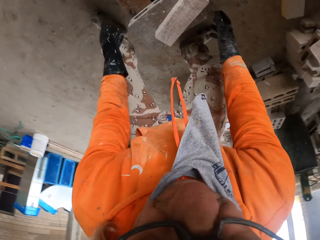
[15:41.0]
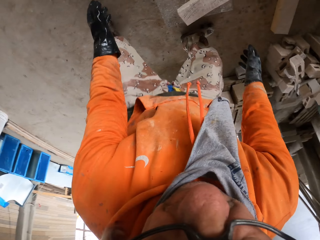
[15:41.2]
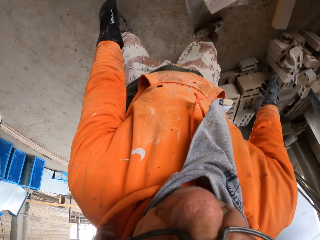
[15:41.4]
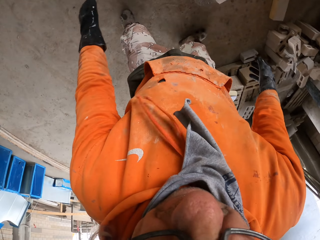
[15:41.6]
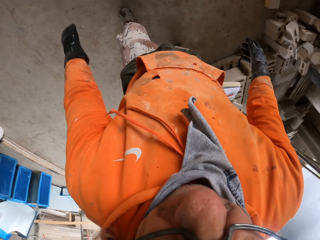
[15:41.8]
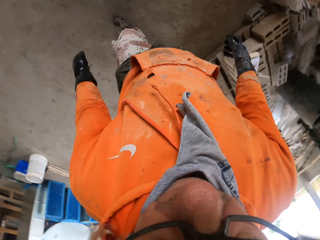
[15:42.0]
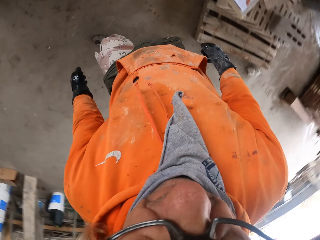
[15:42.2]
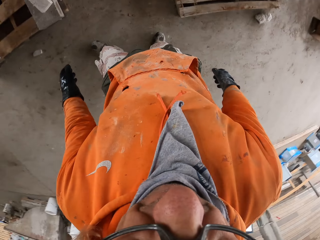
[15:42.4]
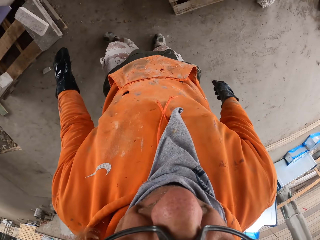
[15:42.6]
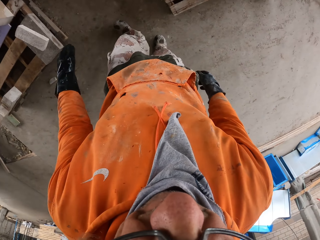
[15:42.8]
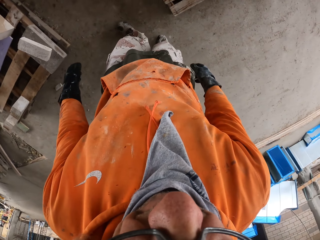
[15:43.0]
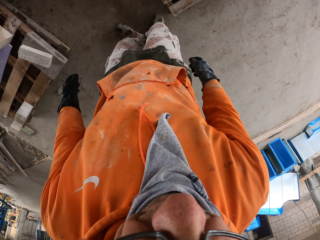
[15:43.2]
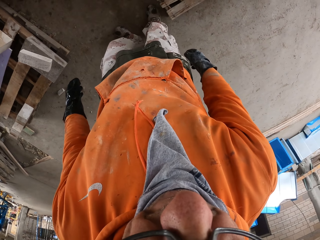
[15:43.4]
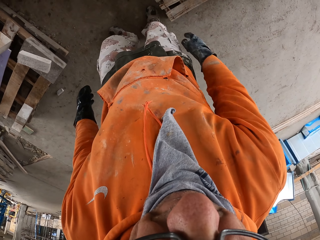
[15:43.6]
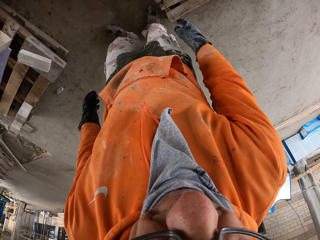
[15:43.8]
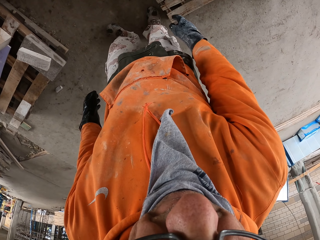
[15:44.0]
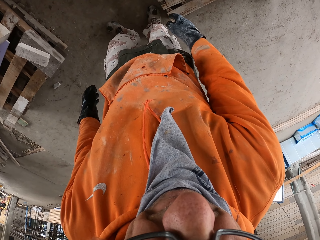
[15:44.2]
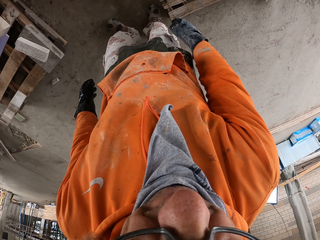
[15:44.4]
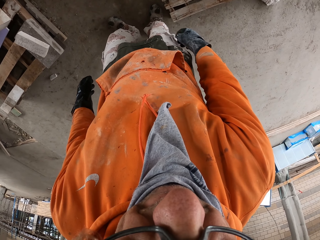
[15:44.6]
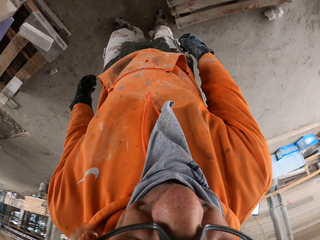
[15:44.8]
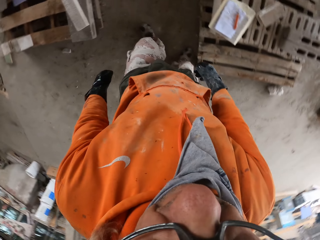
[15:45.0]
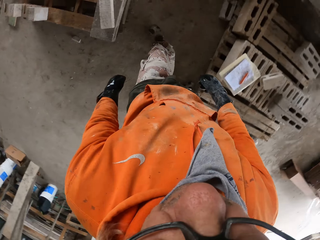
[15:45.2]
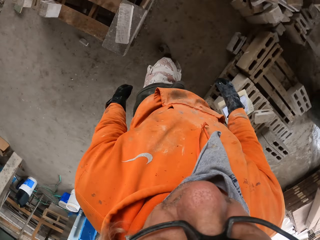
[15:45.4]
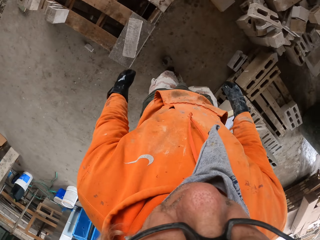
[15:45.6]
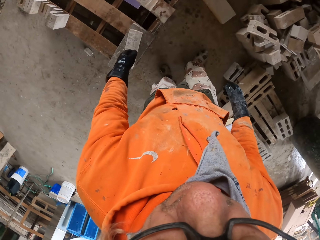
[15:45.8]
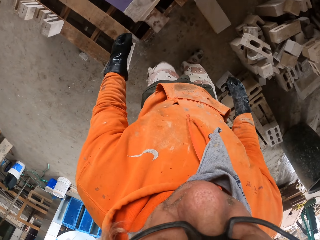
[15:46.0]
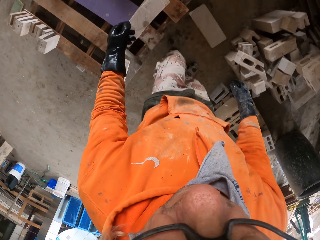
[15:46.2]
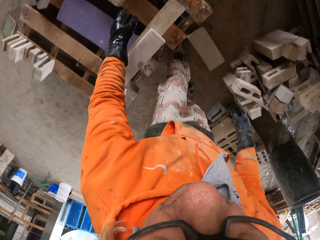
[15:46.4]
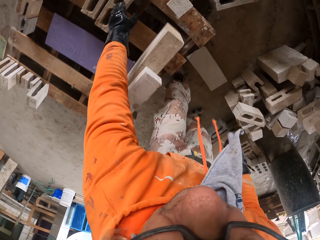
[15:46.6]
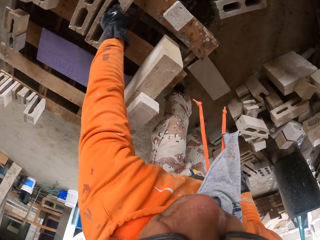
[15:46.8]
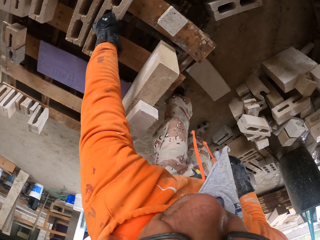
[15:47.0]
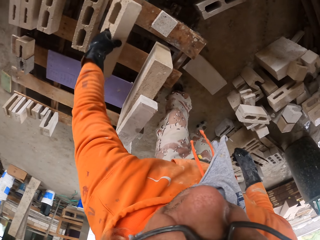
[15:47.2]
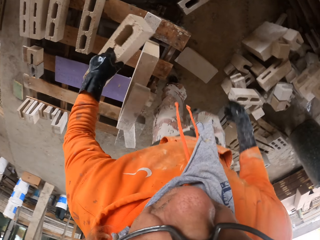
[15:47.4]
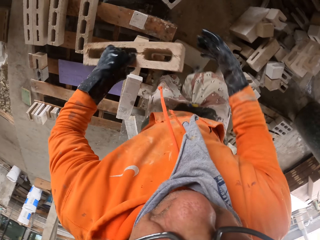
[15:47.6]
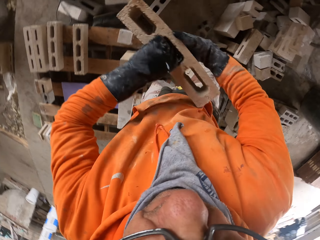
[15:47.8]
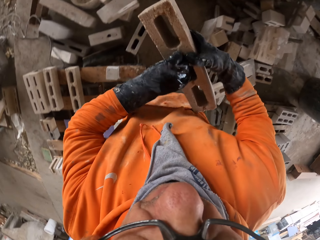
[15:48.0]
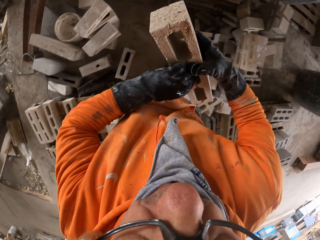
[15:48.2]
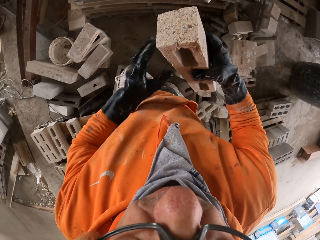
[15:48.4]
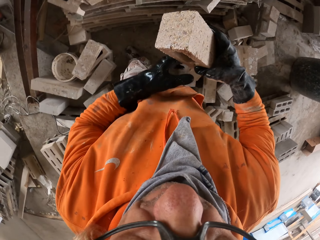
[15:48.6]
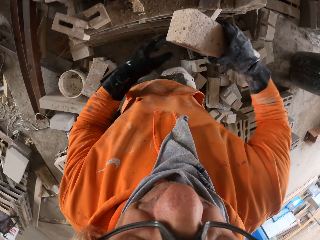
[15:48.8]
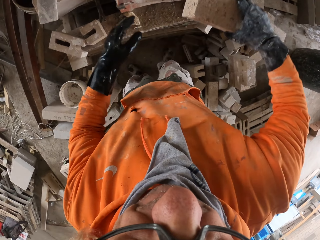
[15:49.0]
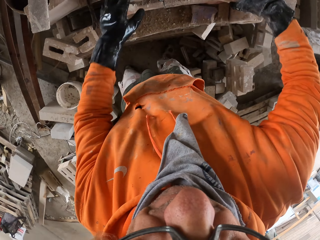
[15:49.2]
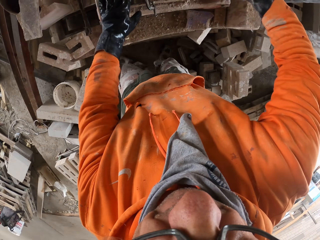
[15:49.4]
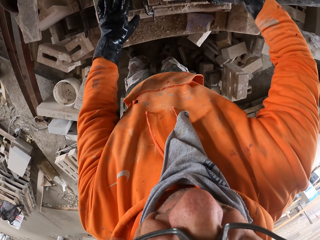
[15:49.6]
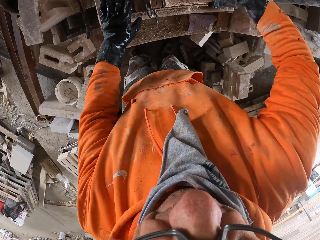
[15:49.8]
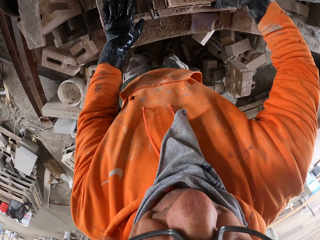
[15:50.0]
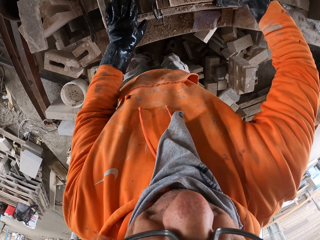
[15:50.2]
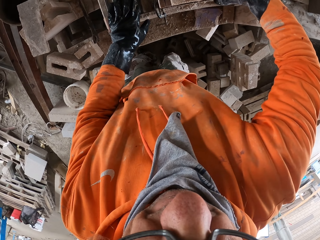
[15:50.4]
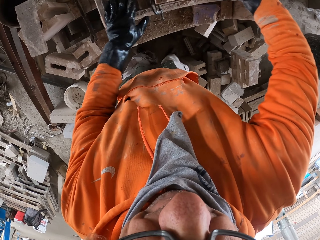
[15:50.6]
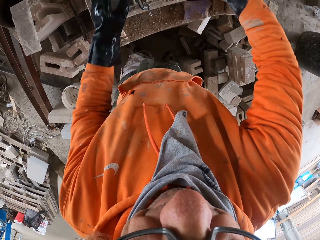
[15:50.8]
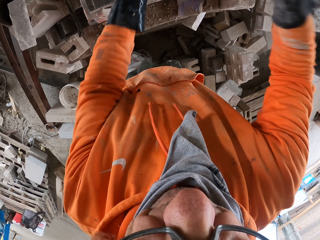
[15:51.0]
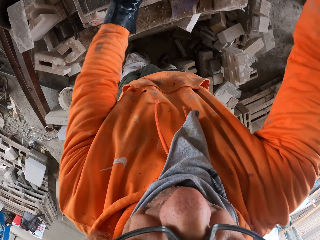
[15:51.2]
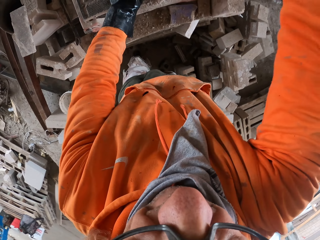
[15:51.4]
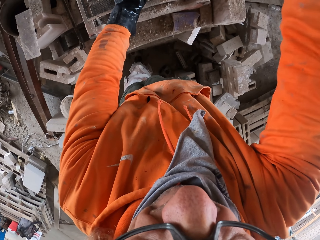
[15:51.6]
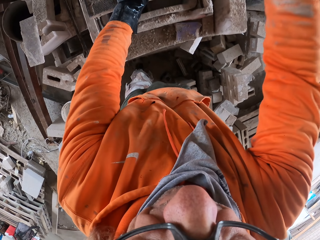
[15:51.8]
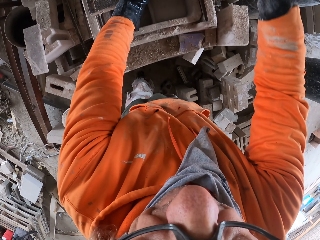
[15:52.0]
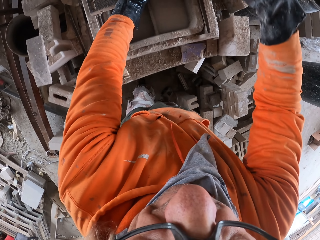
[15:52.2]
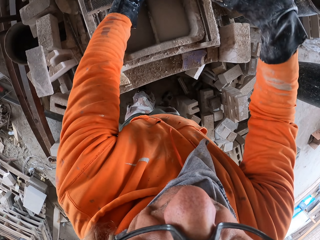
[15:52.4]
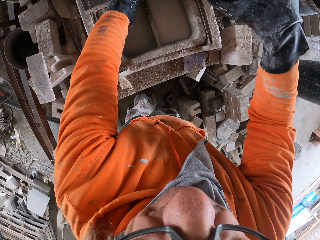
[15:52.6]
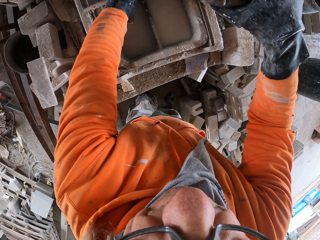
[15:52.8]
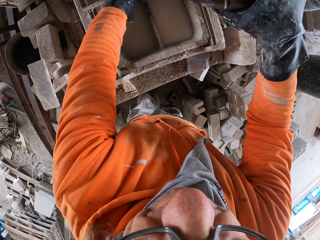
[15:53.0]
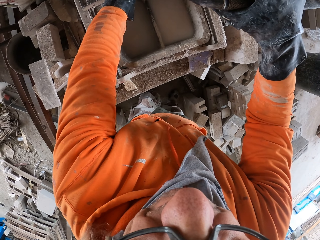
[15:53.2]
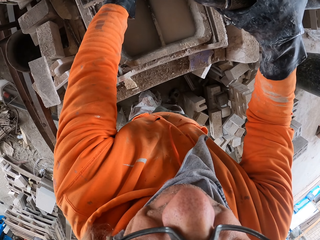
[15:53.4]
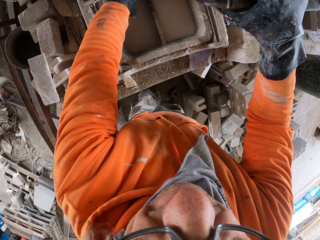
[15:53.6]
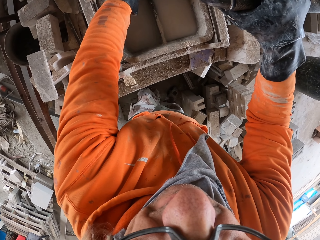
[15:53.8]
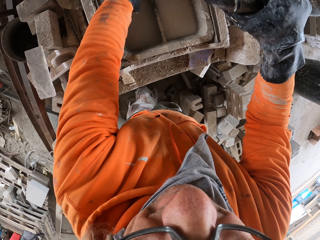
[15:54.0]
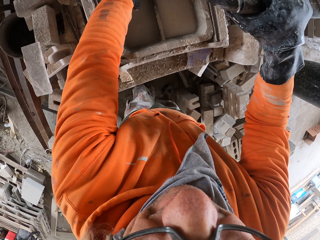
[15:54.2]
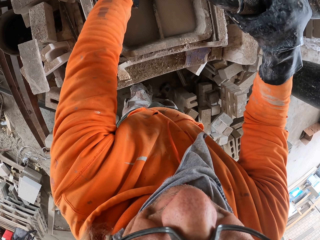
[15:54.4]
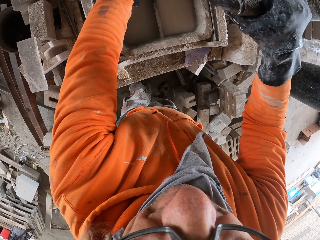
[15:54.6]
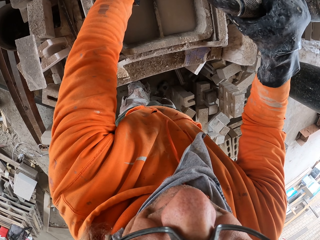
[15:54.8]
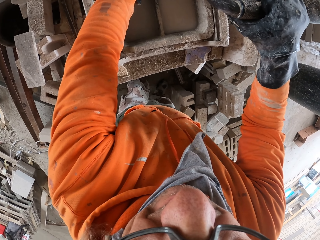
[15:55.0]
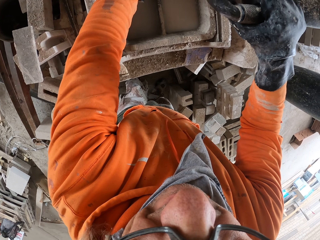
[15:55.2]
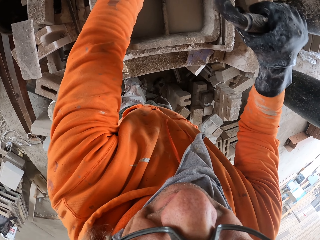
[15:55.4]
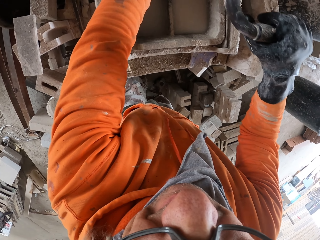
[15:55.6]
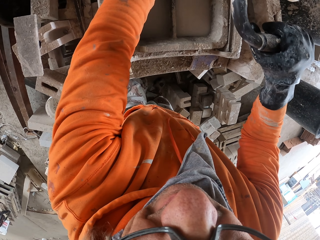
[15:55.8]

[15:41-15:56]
The camera wearer looks around a garage. They walk around the garage. They look around the garage. They walk around the garage. They pick up a block from a rack. They walk around the garage. They adjust the block on a machine. They cut the block on the machine.

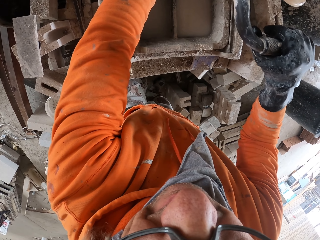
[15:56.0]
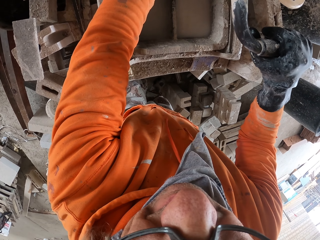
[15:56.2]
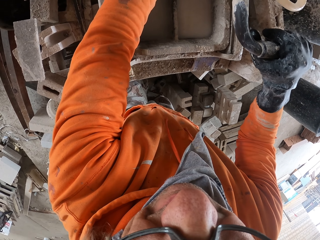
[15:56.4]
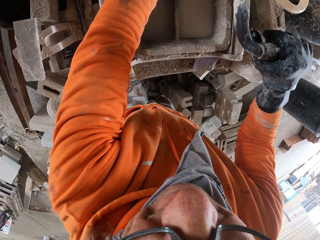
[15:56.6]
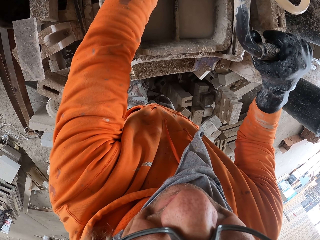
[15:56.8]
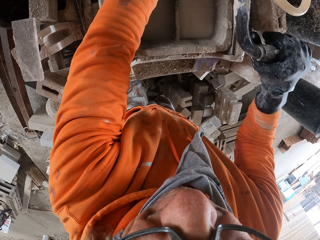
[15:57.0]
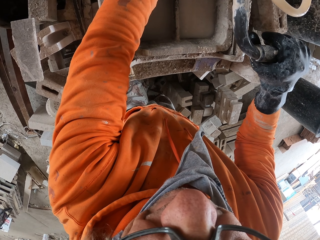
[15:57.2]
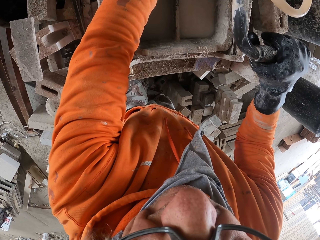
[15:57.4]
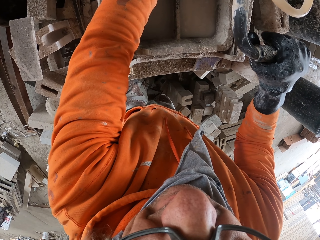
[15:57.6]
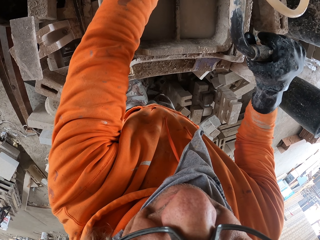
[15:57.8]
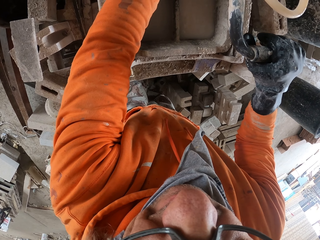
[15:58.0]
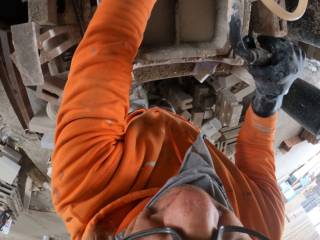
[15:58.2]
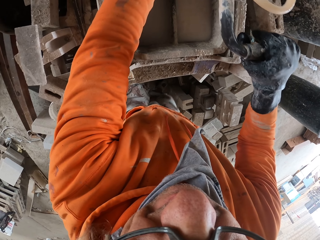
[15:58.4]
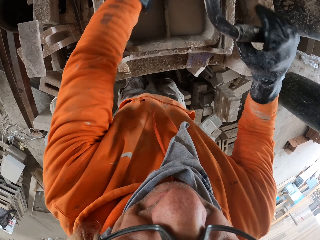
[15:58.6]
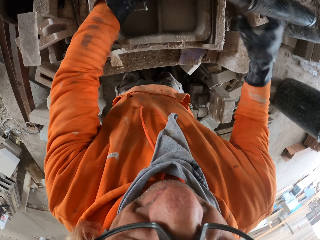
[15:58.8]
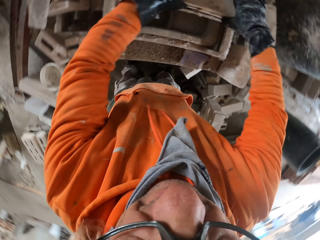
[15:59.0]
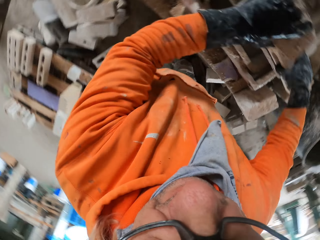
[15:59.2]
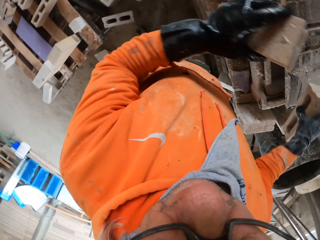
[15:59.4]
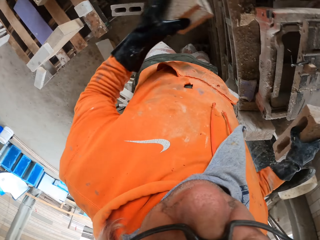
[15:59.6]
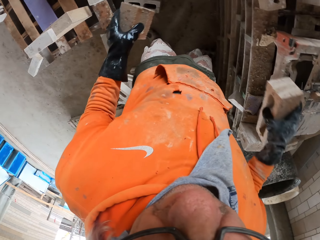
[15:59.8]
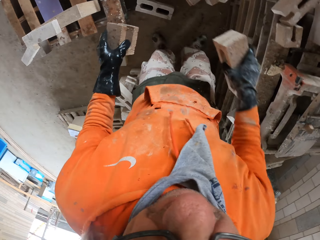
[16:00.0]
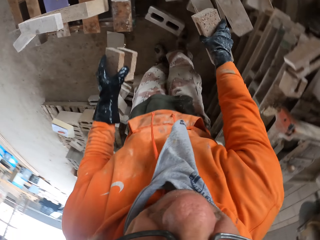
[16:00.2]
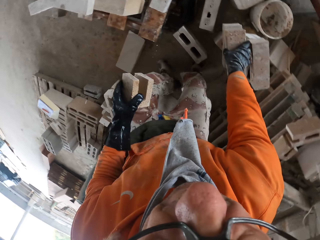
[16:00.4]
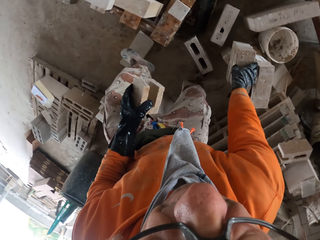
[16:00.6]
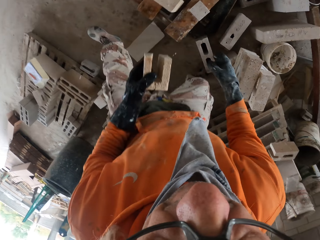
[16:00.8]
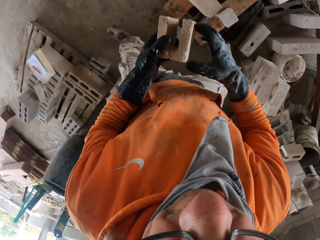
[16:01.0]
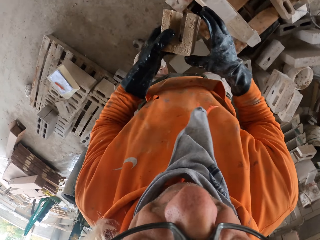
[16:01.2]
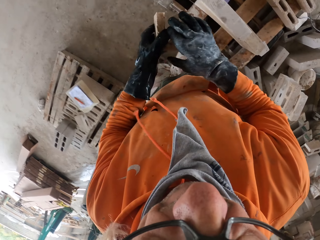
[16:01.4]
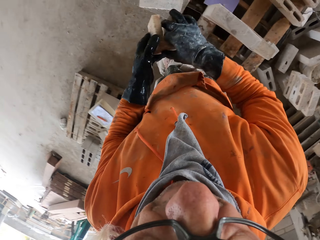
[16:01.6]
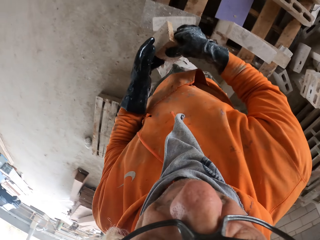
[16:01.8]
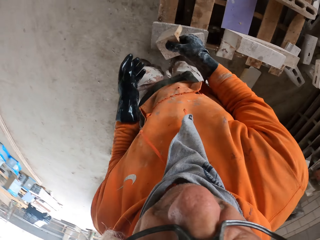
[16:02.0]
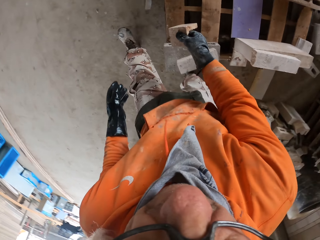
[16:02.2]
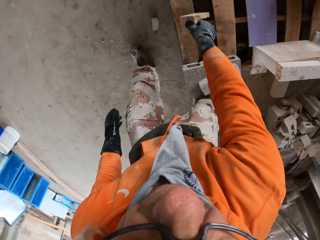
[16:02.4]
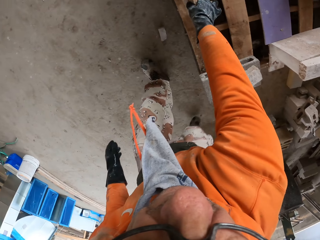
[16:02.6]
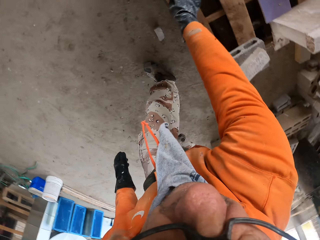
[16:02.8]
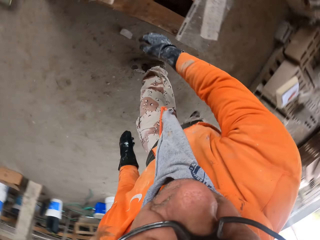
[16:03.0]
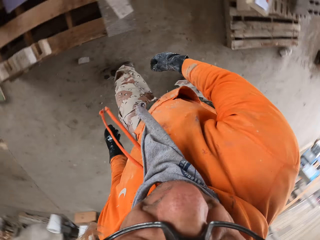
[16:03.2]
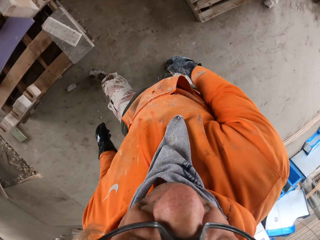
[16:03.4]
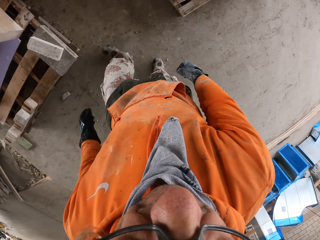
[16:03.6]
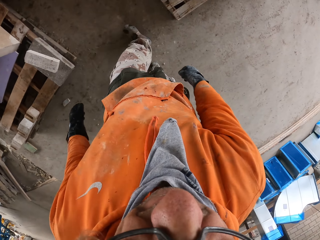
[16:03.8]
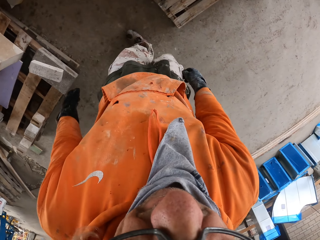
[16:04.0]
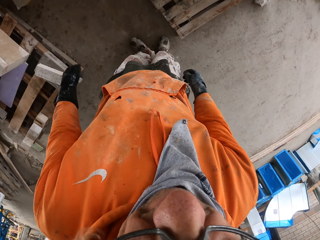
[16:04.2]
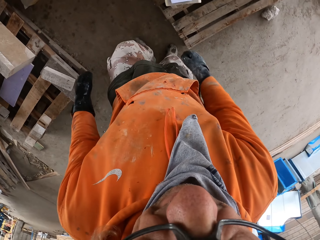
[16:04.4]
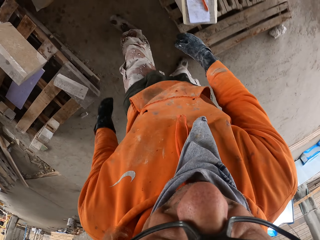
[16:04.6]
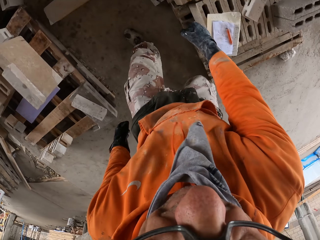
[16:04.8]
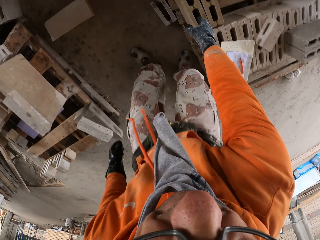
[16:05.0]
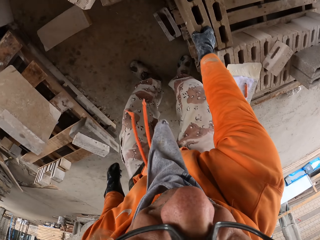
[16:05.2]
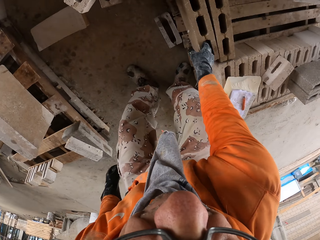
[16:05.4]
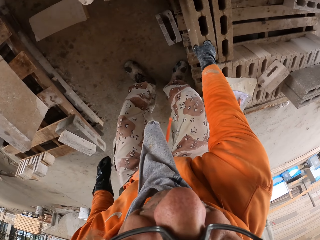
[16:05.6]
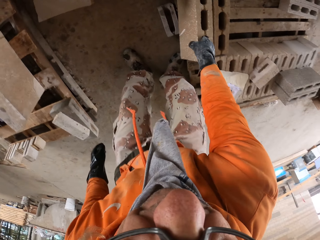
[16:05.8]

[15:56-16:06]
The camera wearer picks up blocks from a machine. They put down a block on the floor. They walk around a garage. They put down the block on a rack. They walk around the garage.
